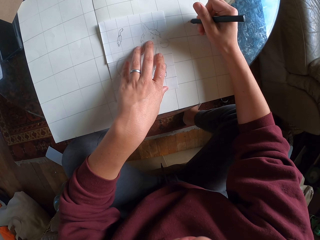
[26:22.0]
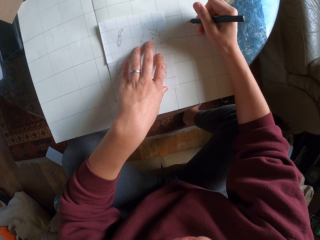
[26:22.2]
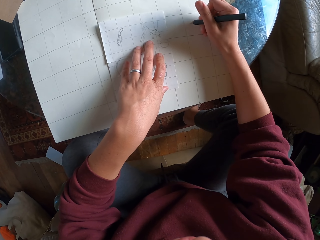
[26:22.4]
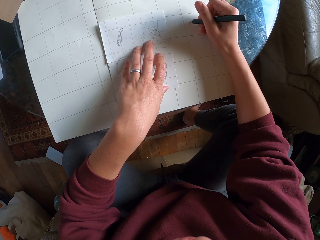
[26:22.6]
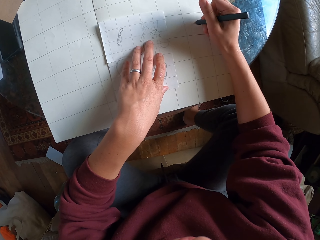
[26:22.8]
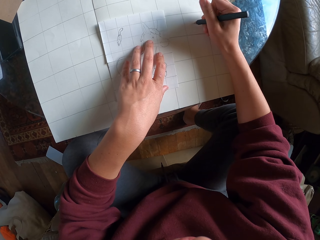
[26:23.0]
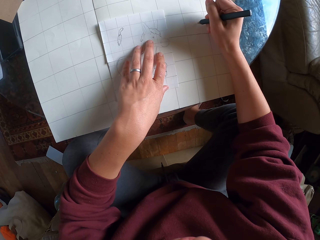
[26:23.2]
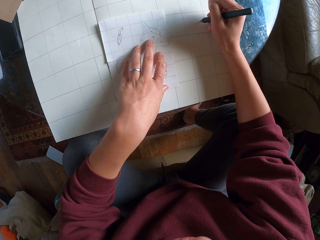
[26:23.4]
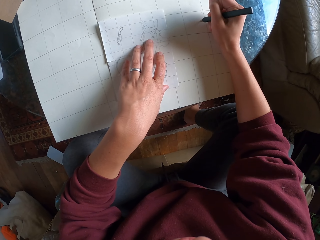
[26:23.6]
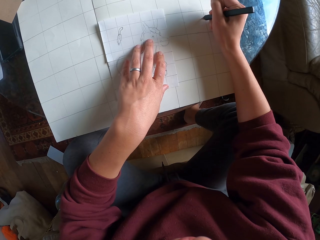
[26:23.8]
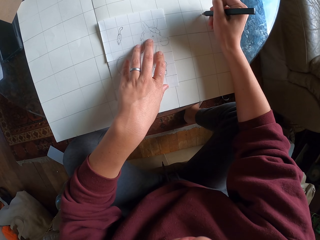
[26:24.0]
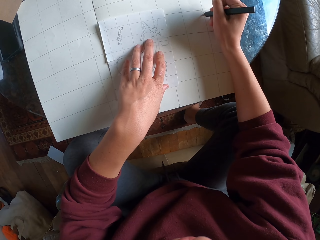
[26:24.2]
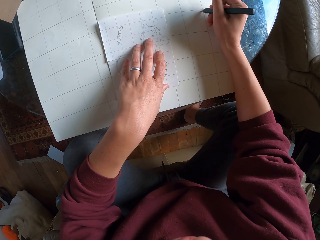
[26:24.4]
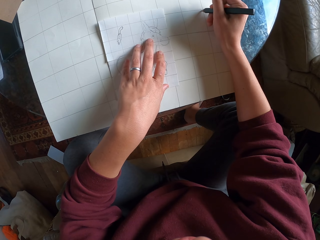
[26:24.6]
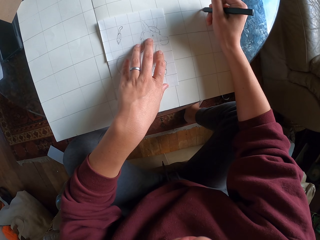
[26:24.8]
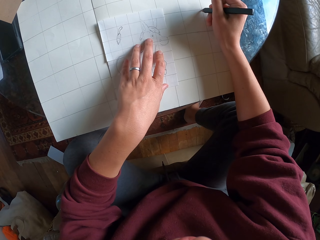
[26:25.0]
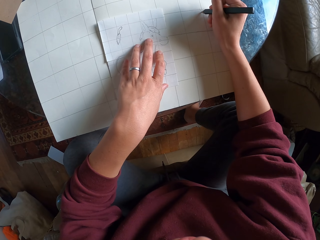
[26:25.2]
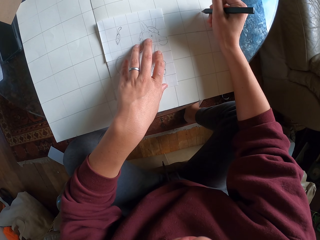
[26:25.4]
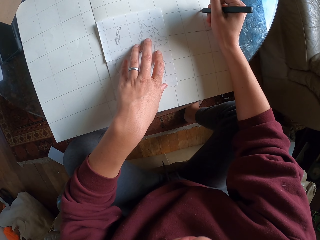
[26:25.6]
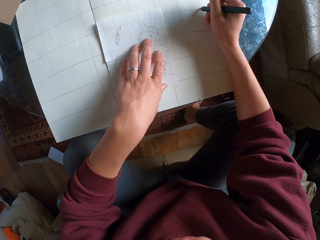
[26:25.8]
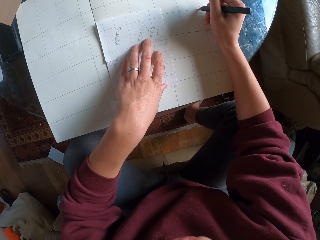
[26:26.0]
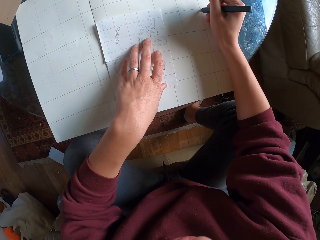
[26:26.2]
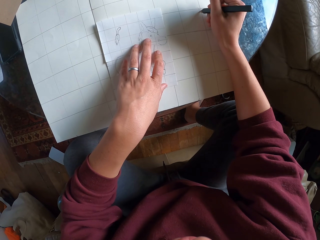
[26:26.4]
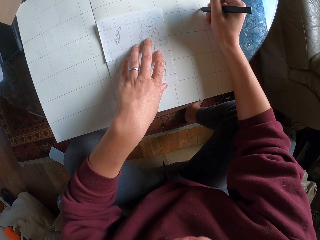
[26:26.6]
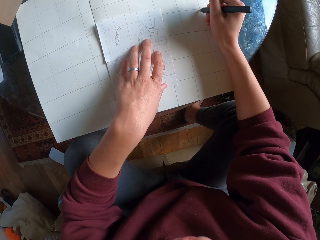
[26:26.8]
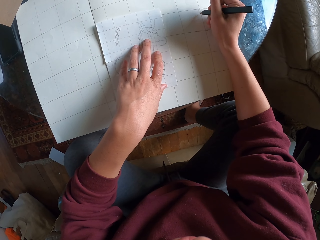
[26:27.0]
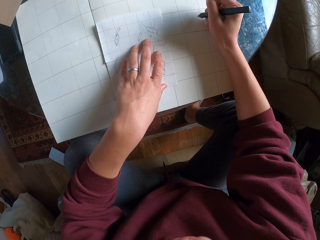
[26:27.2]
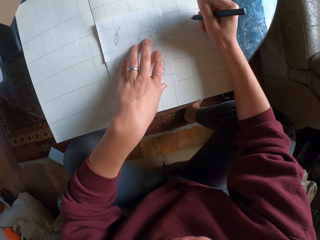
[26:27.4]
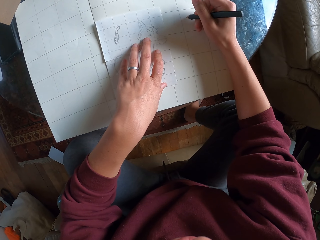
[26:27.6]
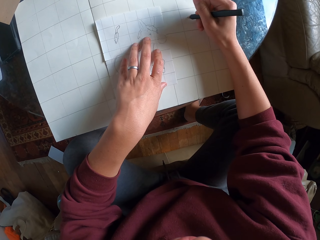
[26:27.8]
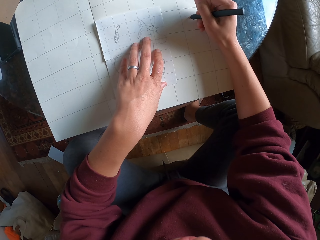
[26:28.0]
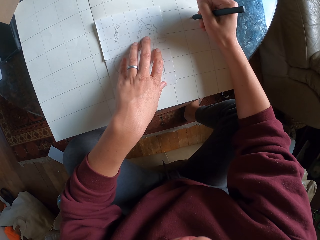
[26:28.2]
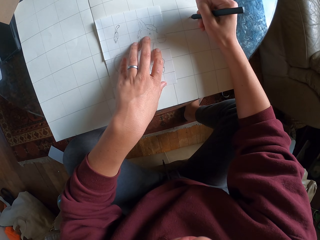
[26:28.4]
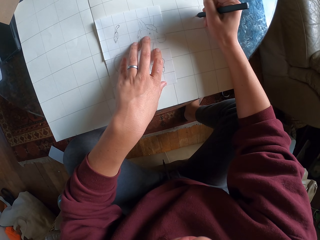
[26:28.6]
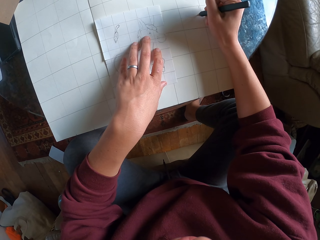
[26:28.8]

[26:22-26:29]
The camera wearer sketches on a piece of paper.

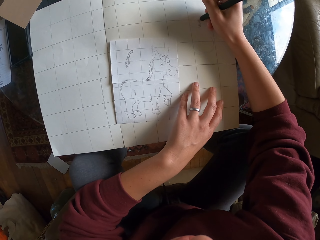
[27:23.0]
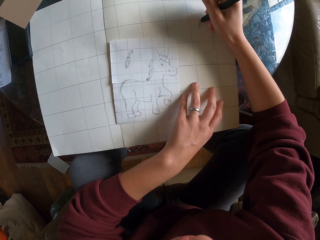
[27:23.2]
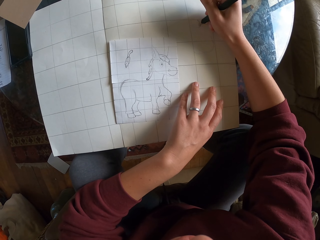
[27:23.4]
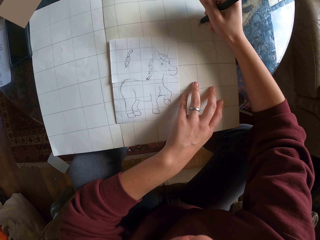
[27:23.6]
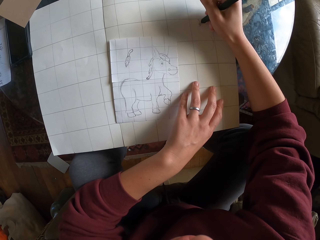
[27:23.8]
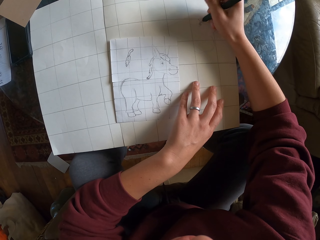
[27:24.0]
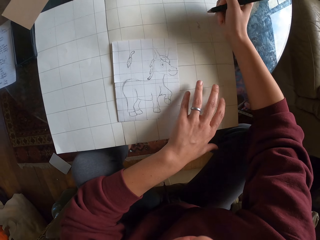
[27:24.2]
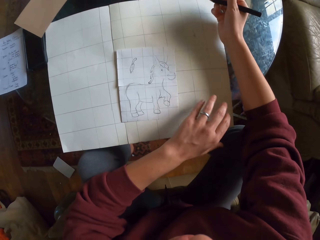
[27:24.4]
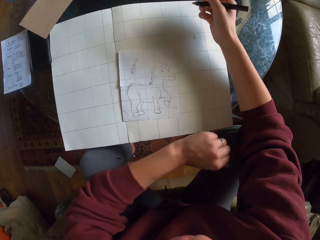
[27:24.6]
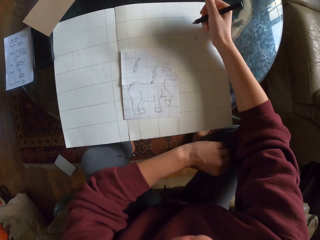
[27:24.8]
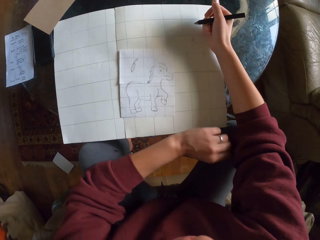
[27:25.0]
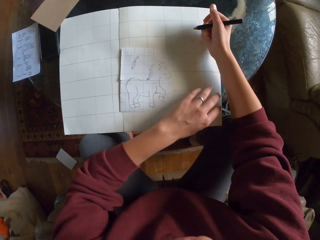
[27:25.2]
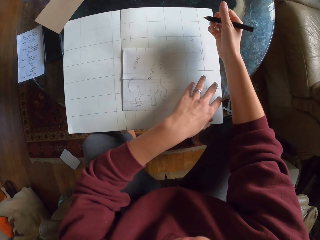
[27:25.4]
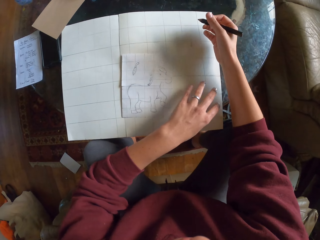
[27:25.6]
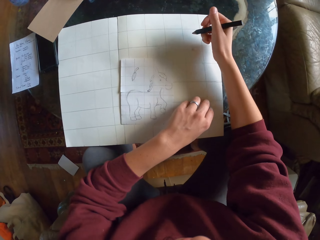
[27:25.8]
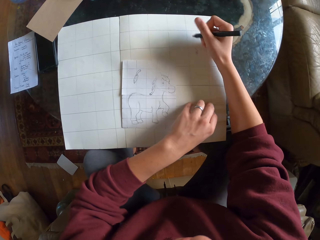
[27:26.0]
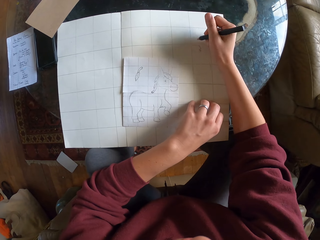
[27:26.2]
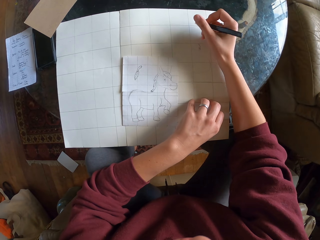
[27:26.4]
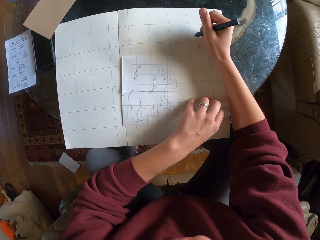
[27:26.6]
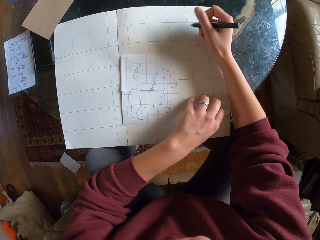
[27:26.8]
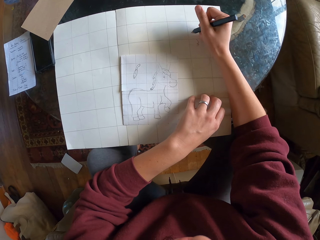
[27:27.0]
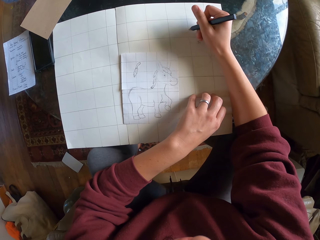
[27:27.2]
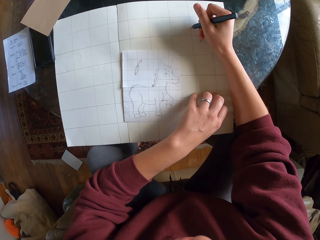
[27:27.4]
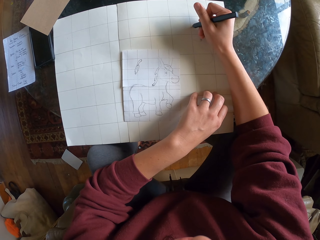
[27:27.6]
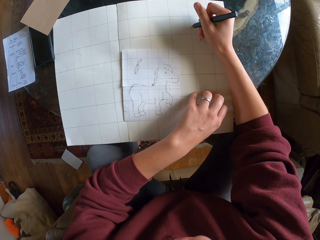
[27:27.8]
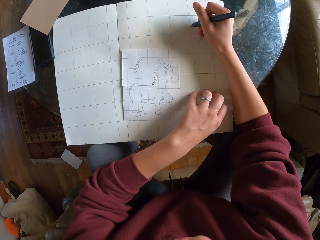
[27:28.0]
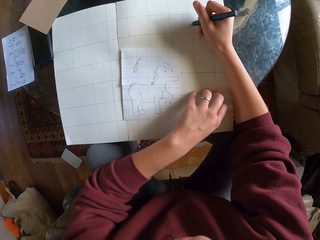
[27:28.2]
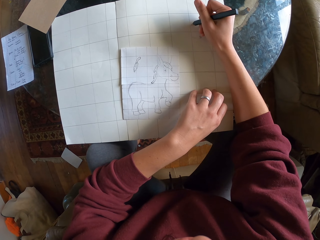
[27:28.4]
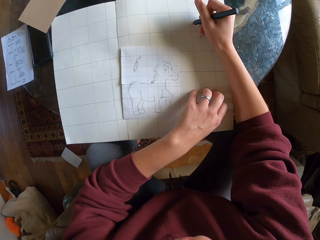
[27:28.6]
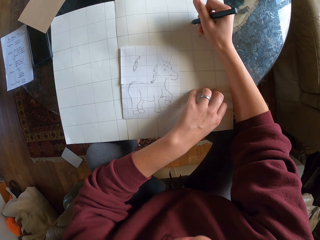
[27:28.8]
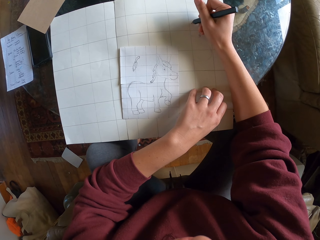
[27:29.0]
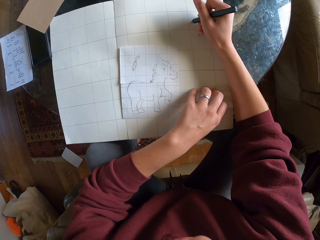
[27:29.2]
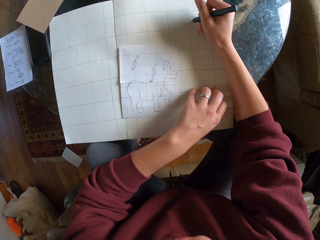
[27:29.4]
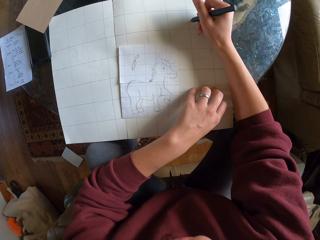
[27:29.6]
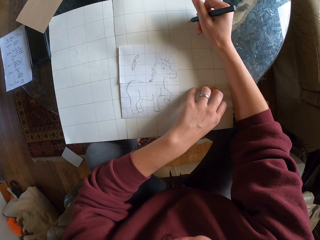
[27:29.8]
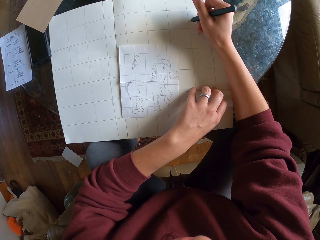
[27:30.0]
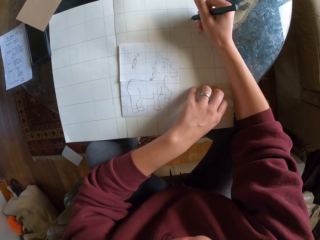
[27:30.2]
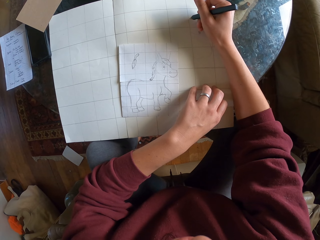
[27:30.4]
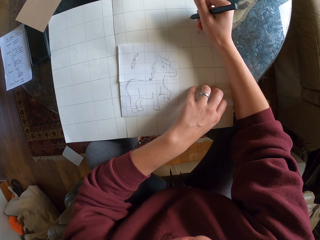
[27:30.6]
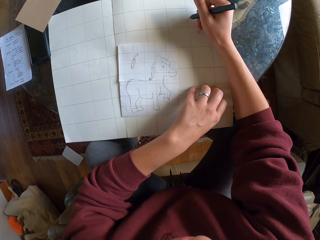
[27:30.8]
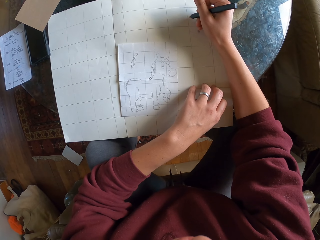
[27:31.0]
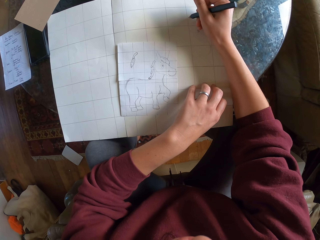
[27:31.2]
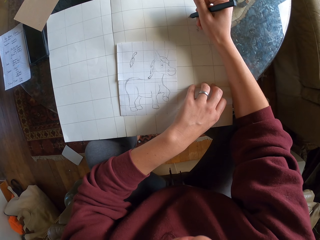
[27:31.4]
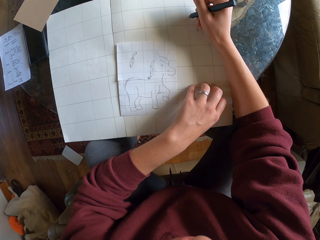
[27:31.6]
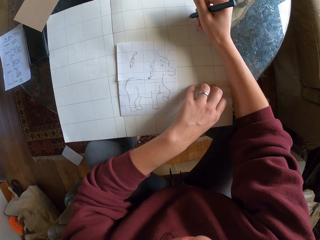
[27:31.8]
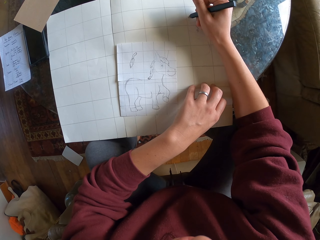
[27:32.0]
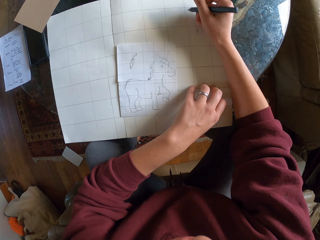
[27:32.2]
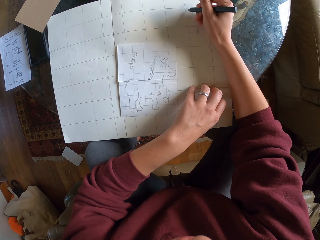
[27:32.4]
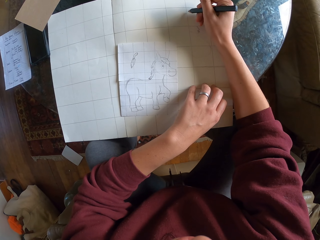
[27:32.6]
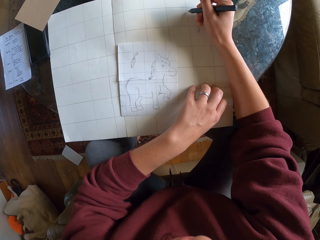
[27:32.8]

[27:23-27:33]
The camera wearer removes his hand from the table. He holds the big piece of paper. He continues drawing.

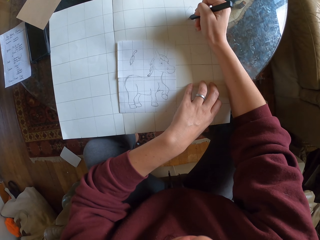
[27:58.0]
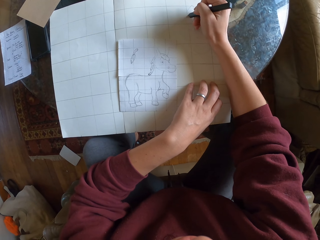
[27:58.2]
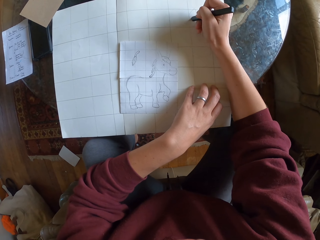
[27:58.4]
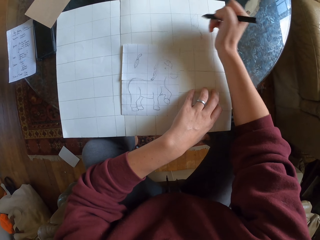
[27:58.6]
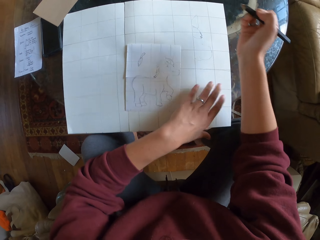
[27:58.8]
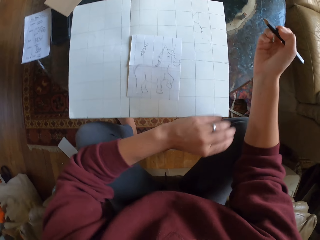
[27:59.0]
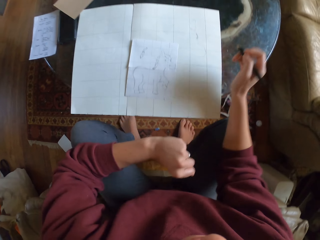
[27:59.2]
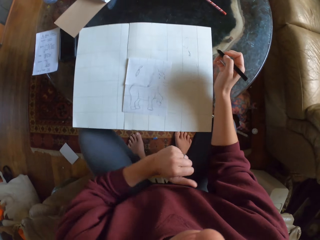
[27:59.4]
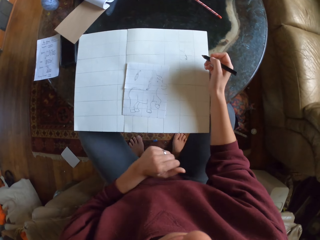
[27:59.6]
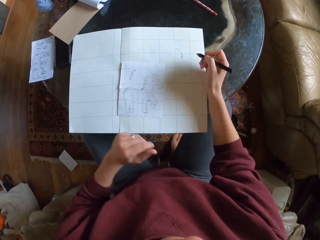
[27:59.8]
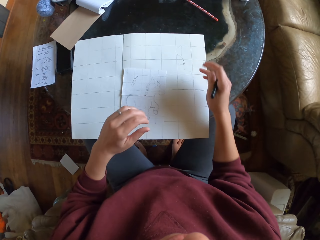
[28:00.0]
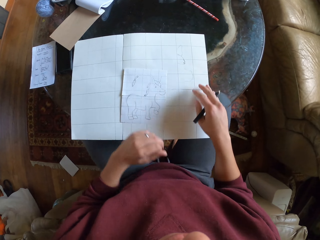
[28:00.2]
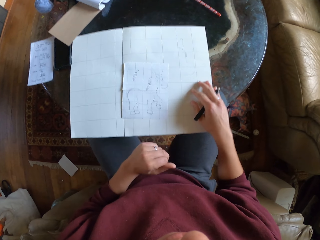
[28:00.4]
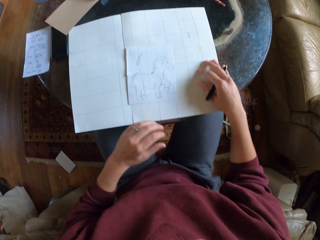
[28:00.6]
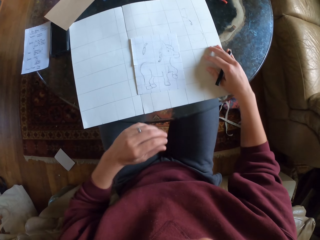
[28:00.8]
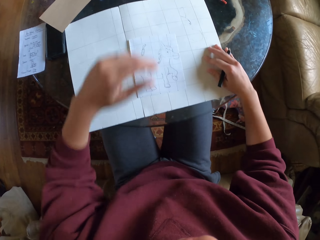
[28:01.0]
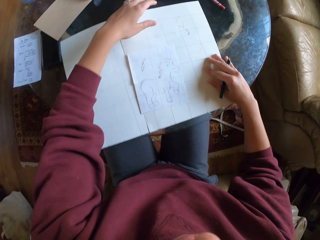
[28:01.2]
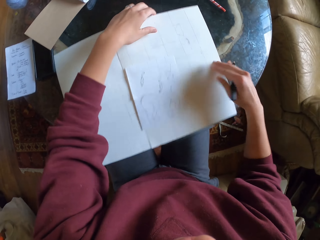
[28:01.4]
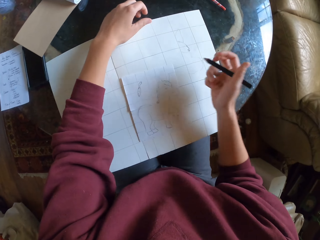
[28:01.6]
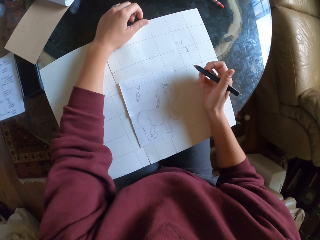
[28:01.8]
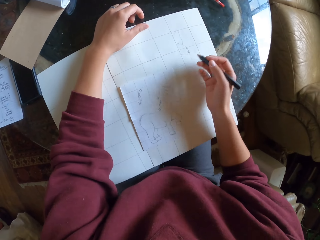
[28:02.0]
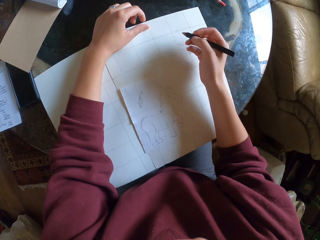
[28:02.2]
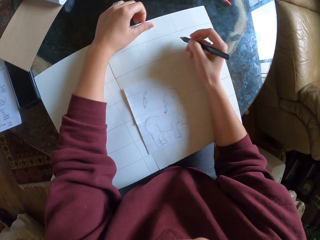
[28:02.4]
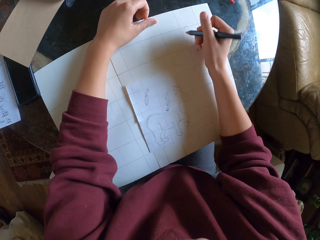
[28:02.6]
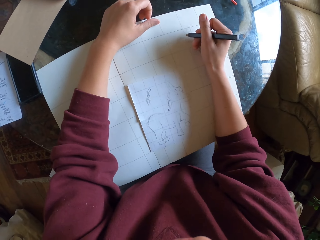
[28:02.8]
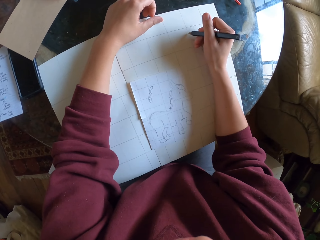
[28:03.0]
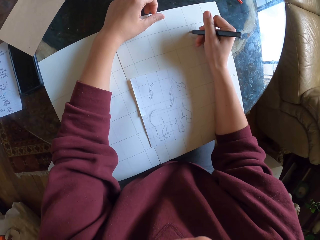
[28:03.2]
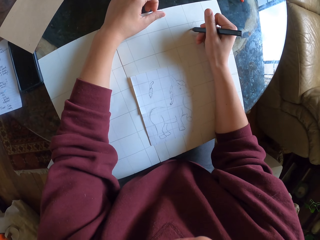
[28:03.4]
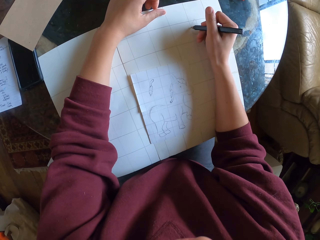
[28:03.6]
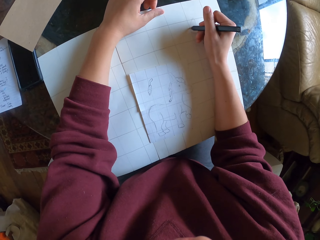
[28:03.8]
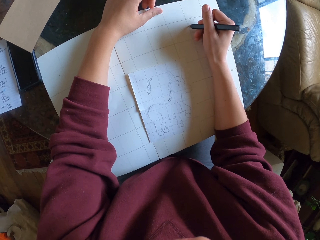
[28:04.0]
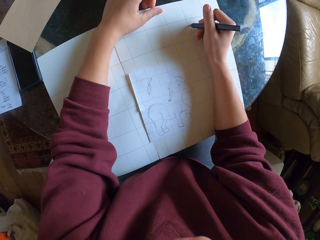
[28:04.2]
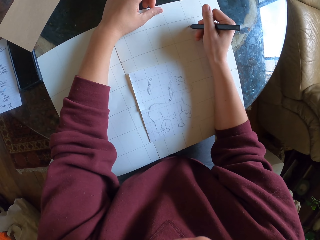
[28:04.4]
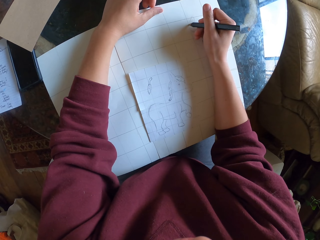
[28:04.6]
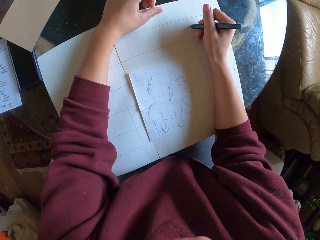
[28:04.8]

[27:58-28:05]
The camera wearer moves his hand away from the paper. He moves the drawing paper. He holds the upper side of the paper. He sketches on the drawing paper.
